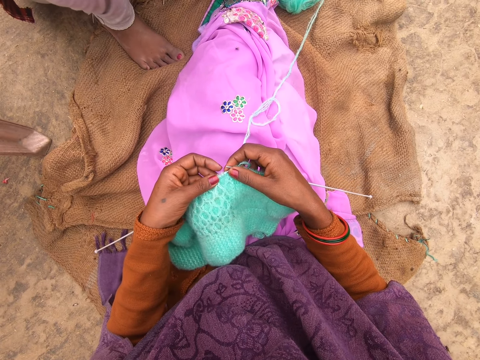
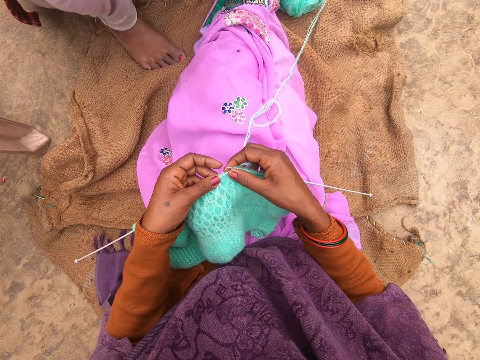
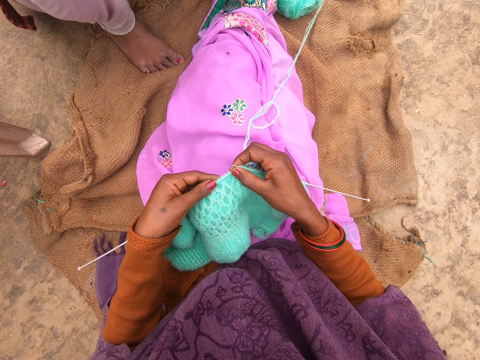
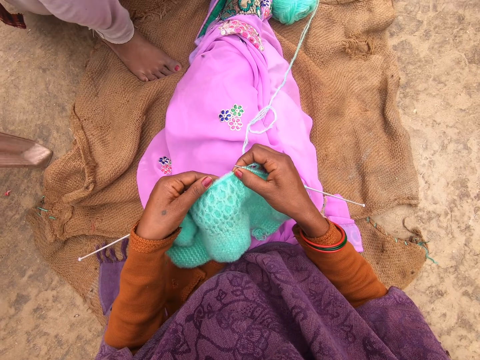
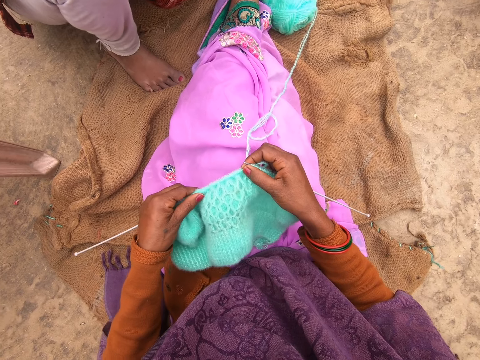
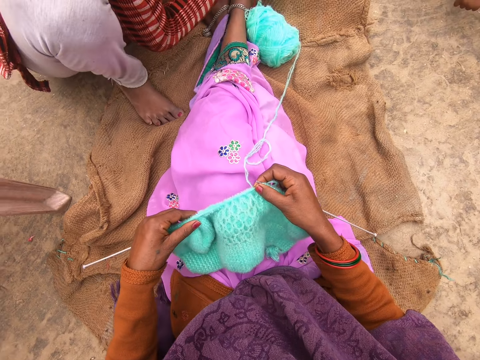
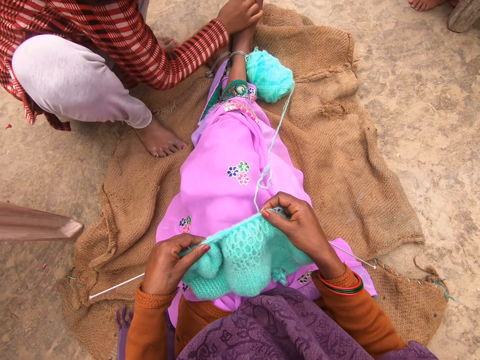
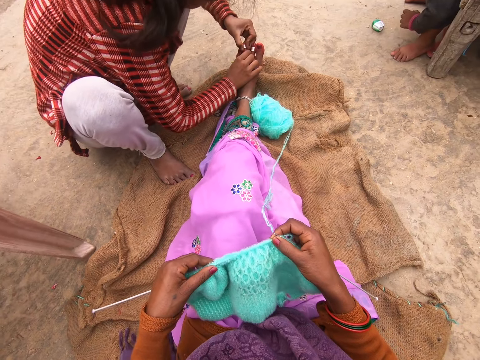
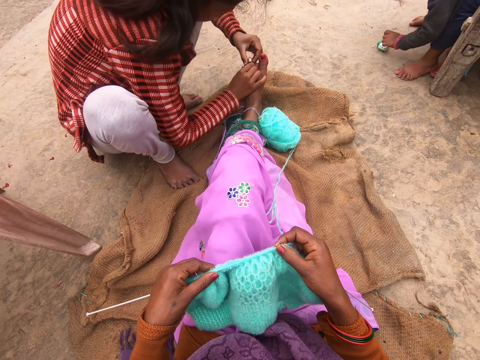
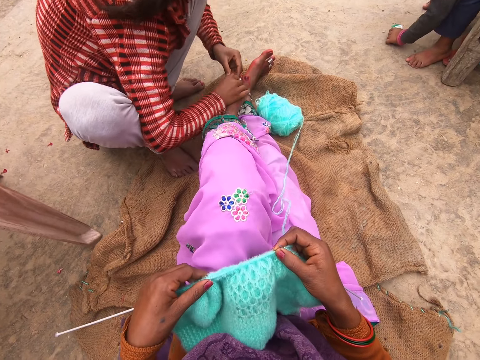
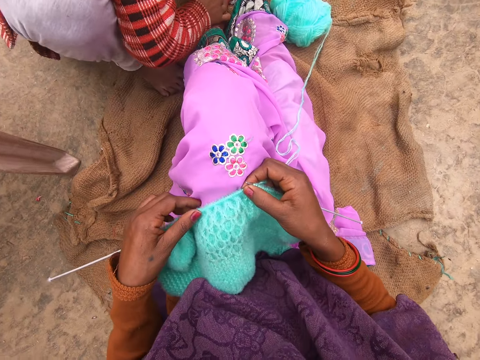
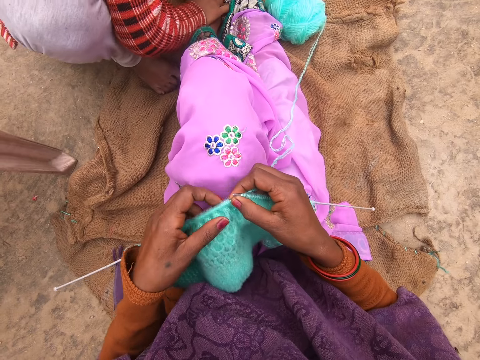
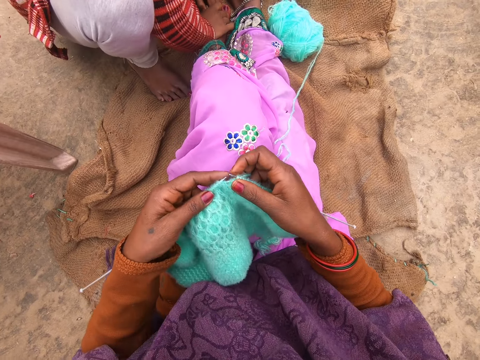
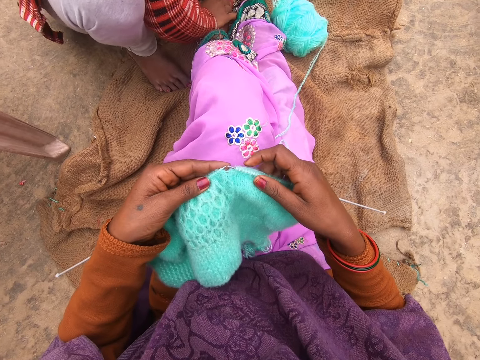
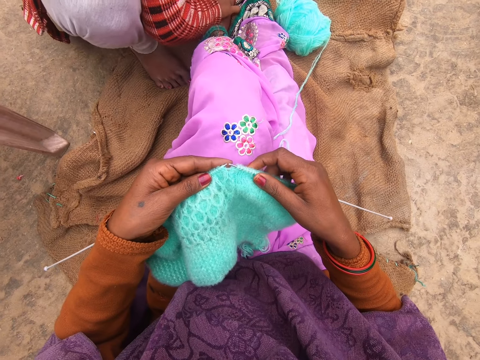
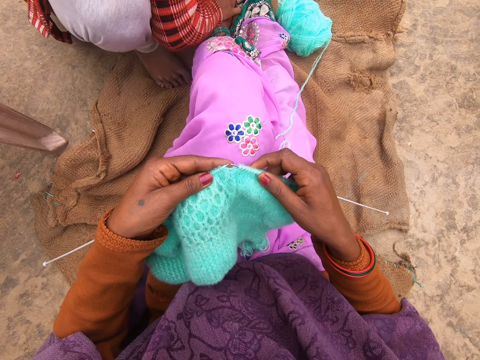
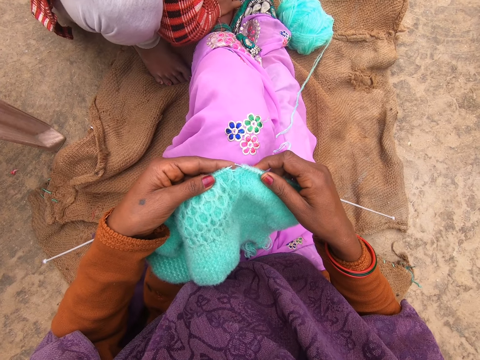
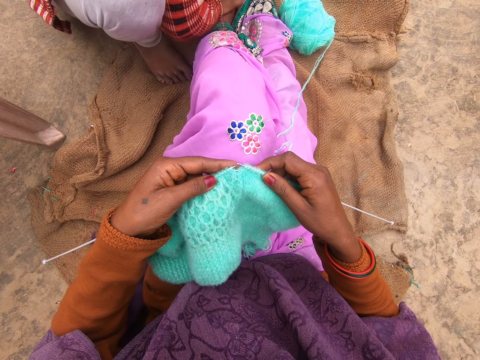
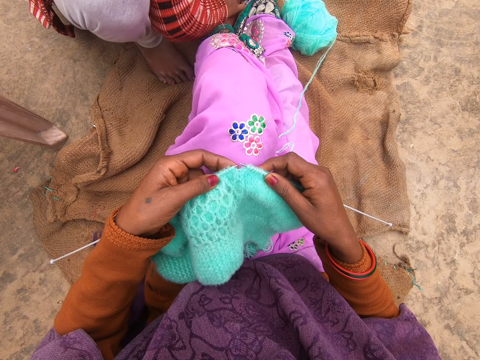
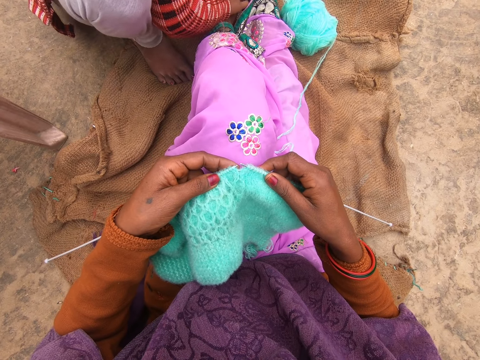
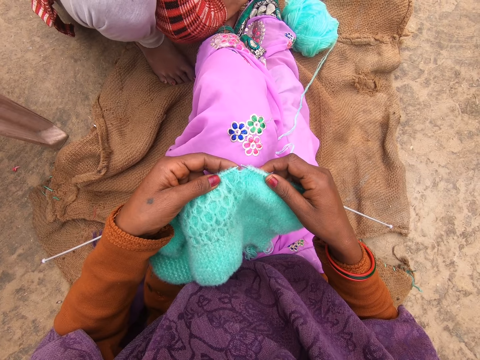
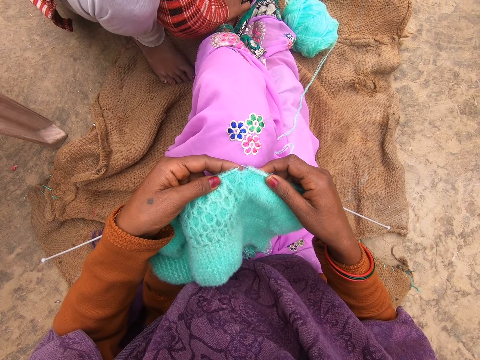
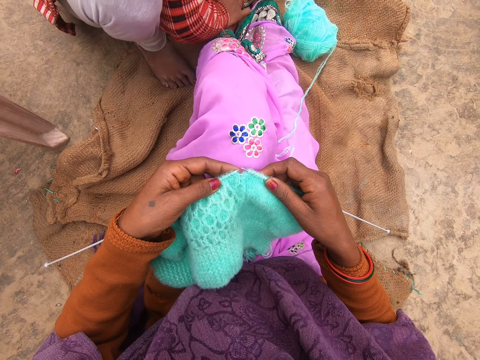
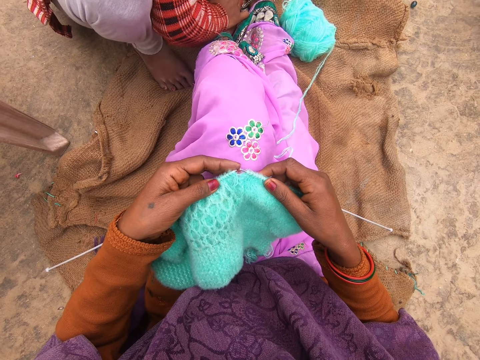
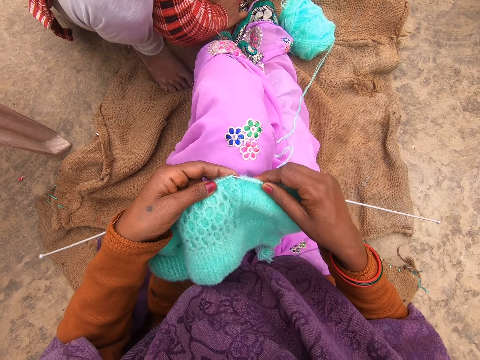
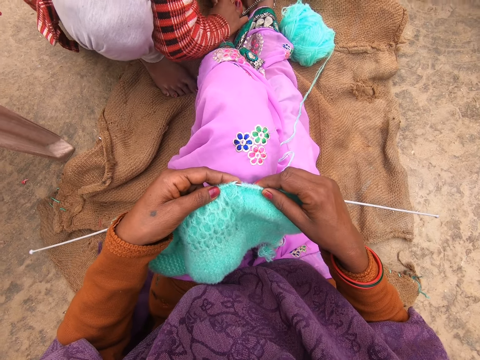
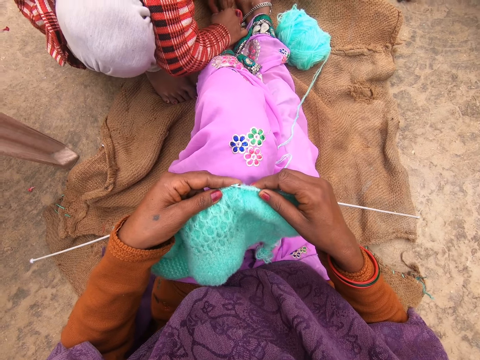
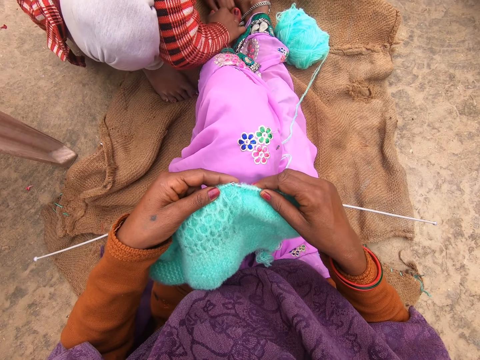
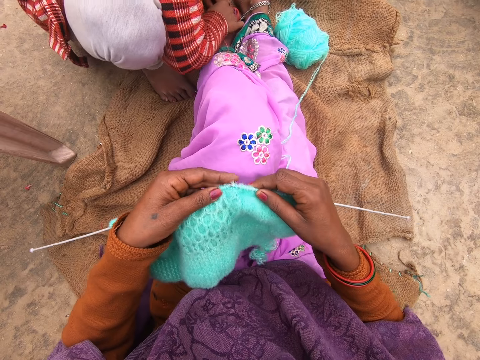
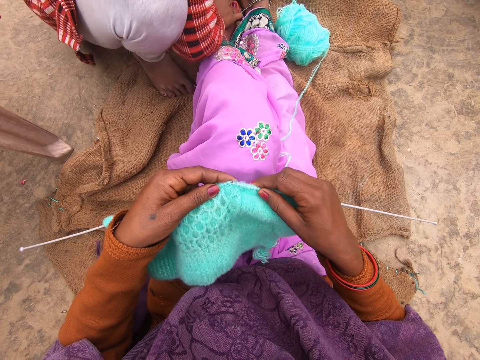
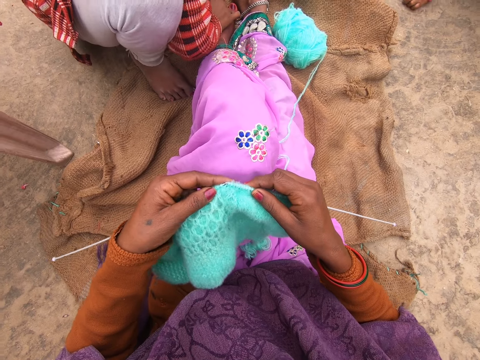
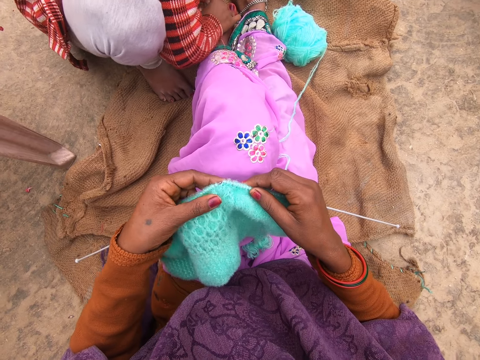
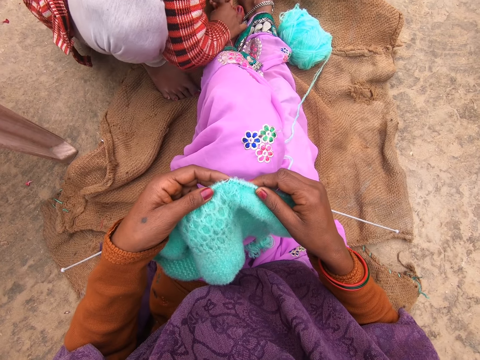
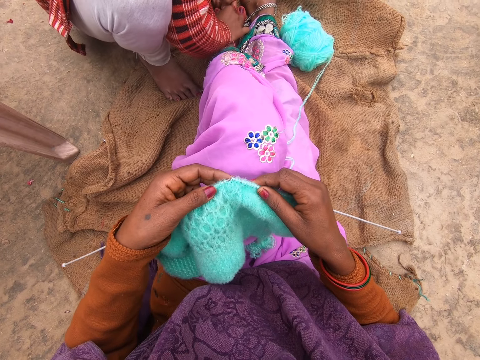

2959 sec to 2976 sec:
The camera wearer moves a knitting thread with a hand. A man holds the camera wearer's toes with hands. A person puts a hand on the floor. The camera wearer looks at the fabric. They knit the fabric with a knitting needle.

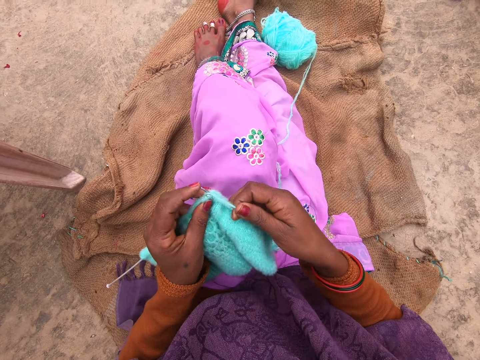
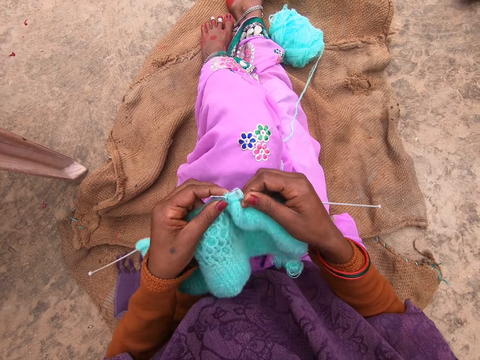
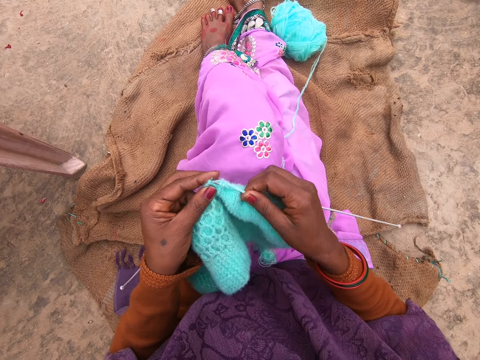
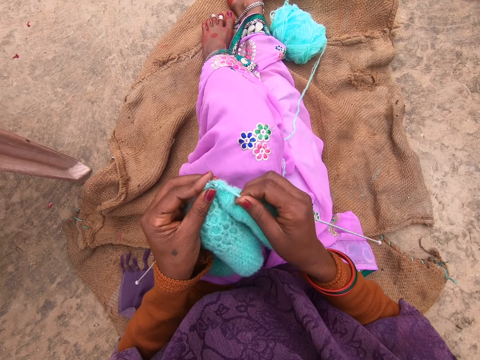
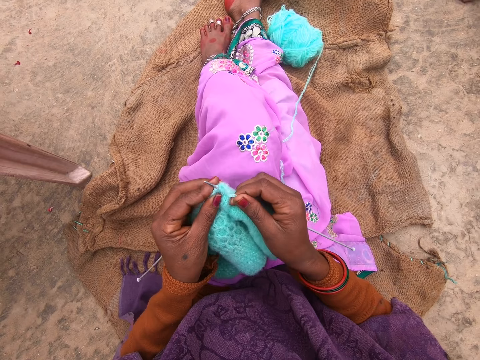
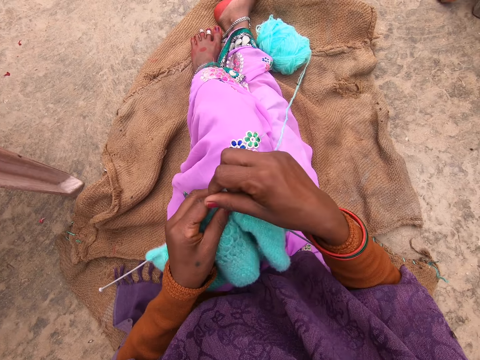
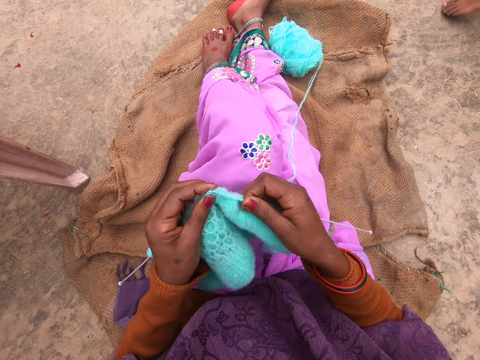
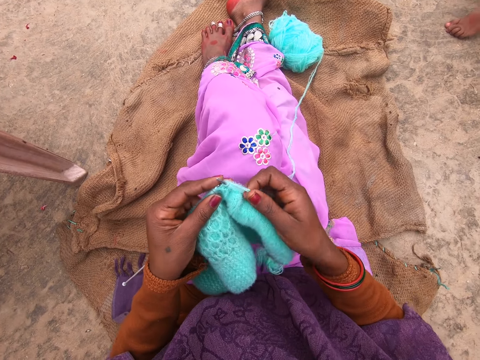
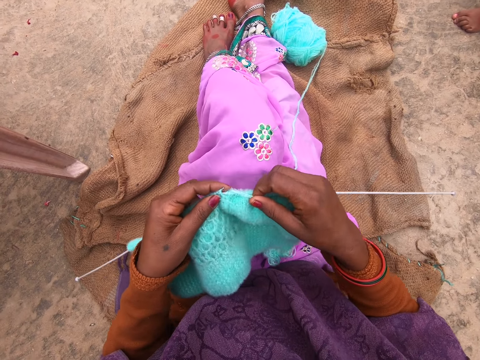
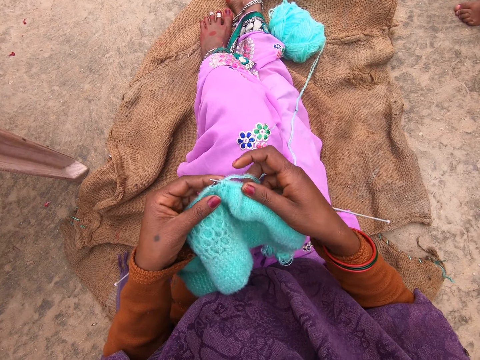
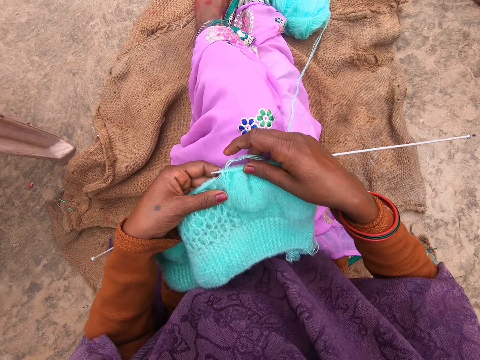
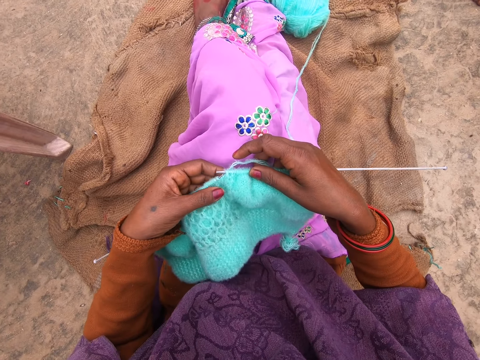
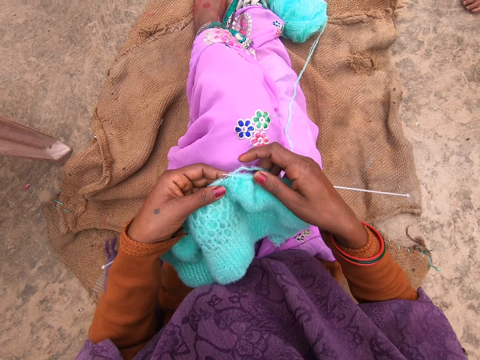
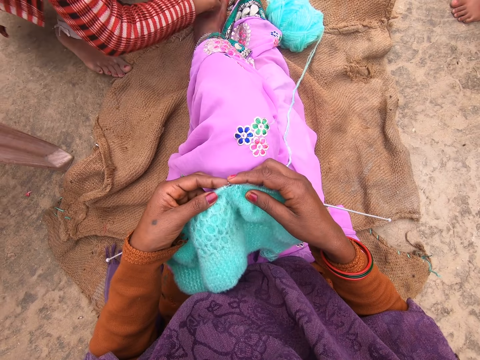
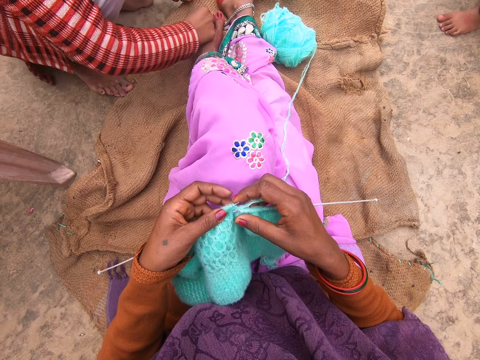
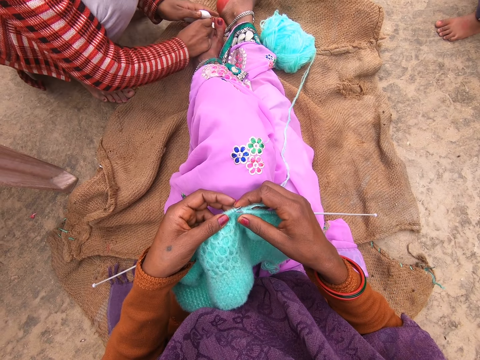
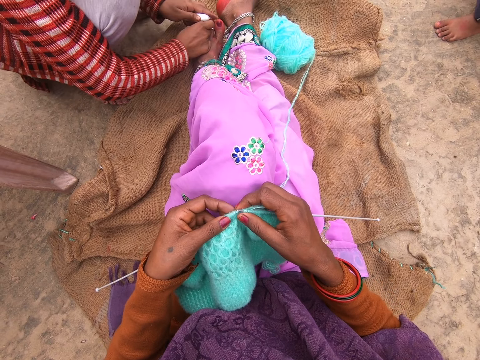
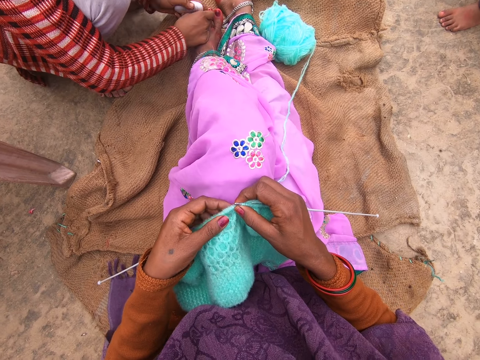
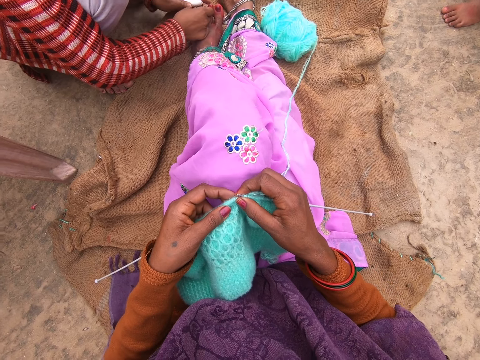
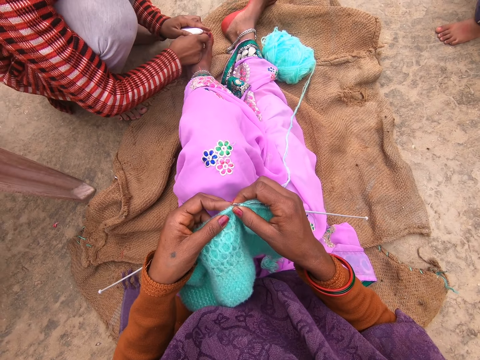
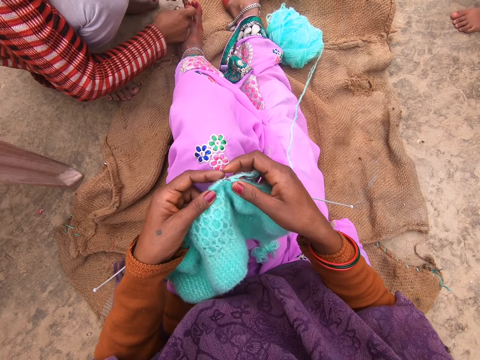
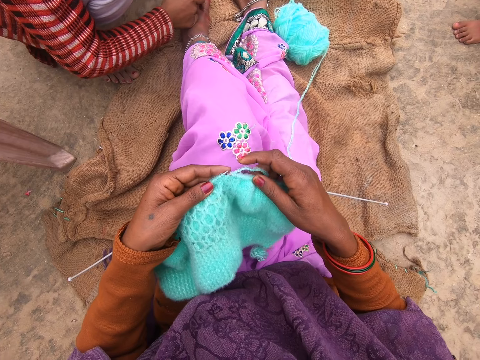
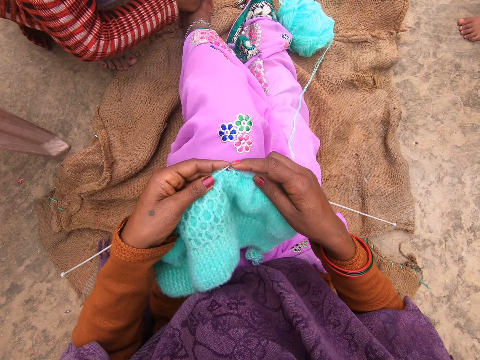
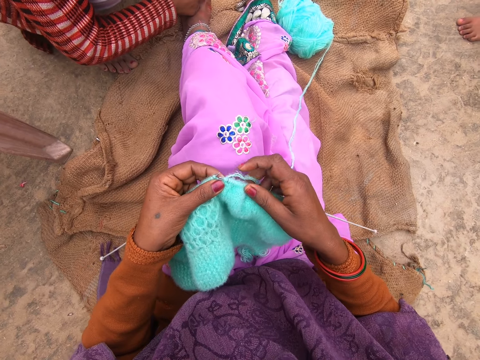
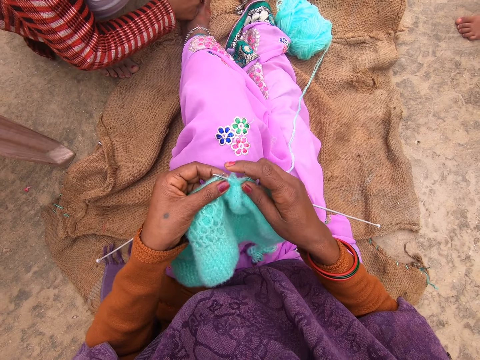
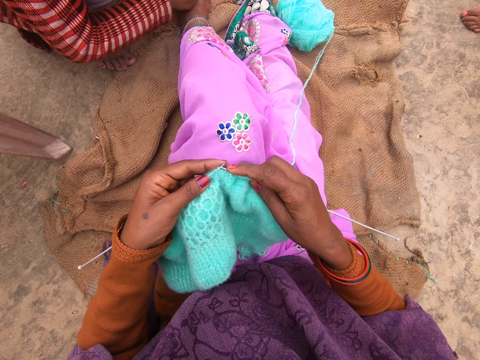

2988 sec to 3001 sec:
The camera wearer rolls the yarn on the needle. She knits the yarn with the needle. She rolls the yarn on the needle. She knits the yarn with the needle. A person comes with soap. The person applies the soap on the toe. The camera wearer moves her leg. She knits the fabric with the knitting needle.
